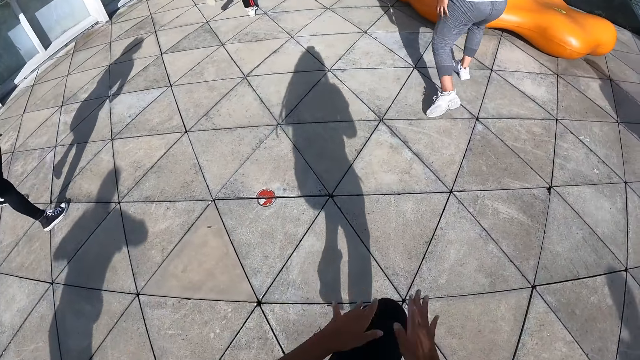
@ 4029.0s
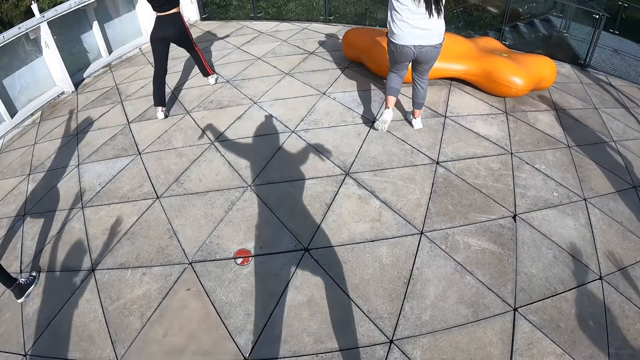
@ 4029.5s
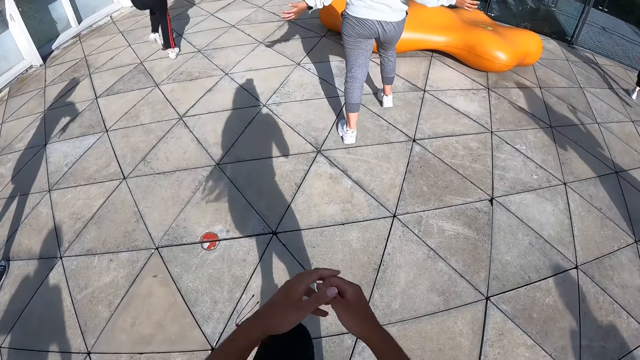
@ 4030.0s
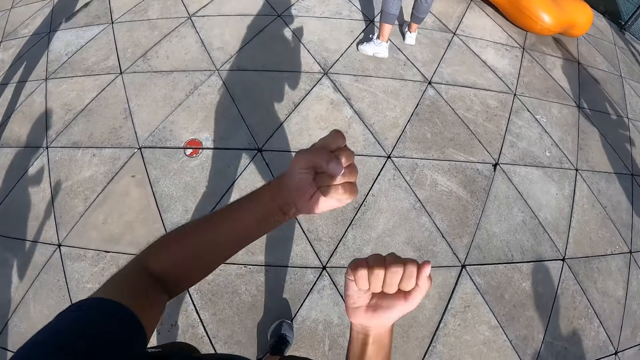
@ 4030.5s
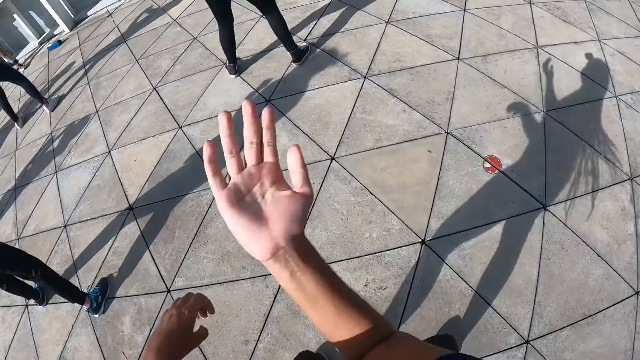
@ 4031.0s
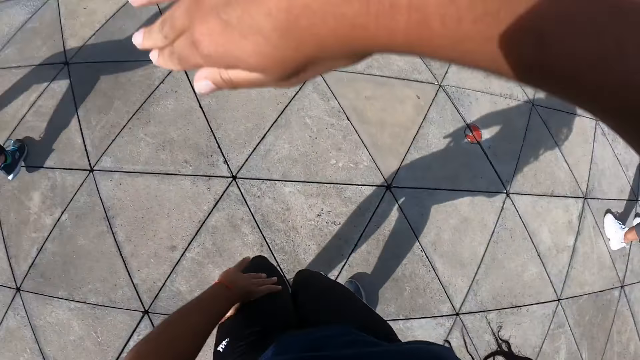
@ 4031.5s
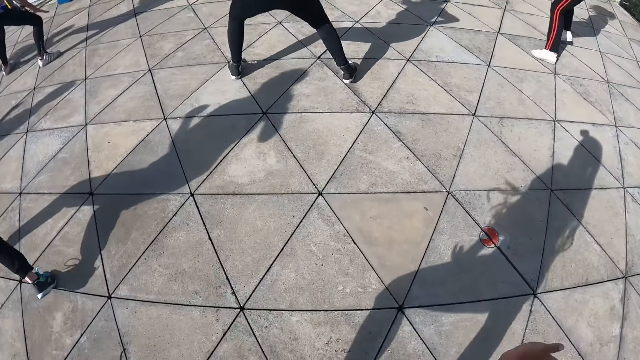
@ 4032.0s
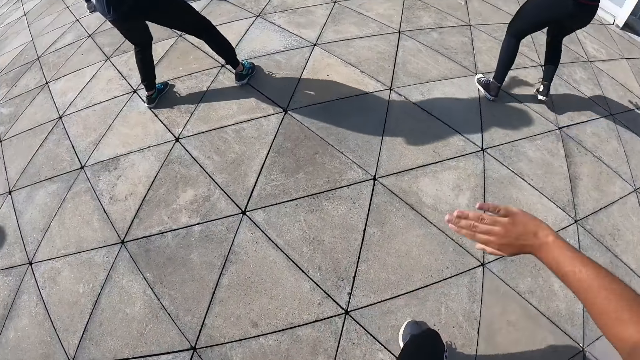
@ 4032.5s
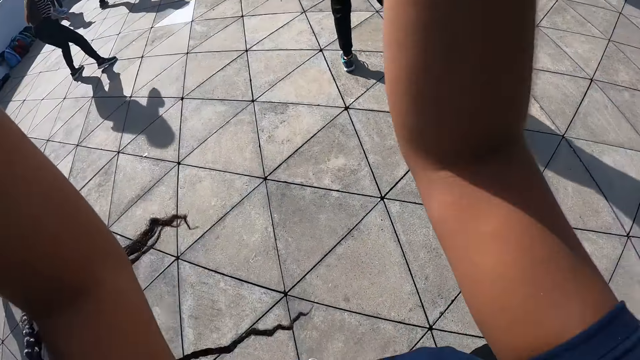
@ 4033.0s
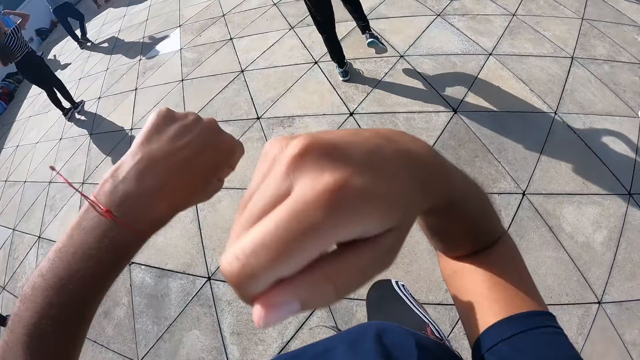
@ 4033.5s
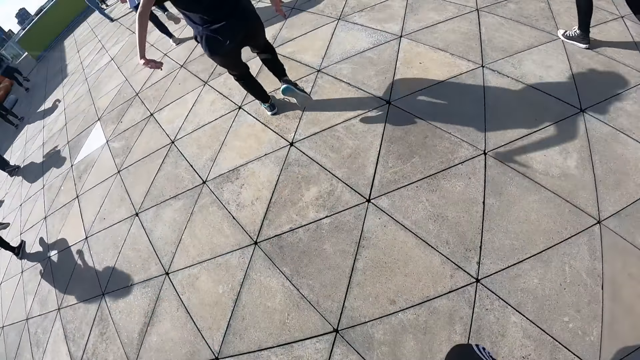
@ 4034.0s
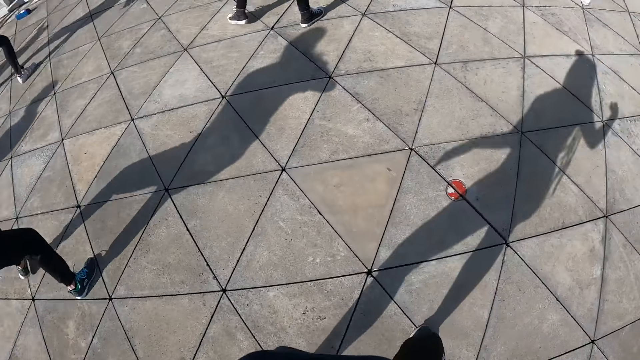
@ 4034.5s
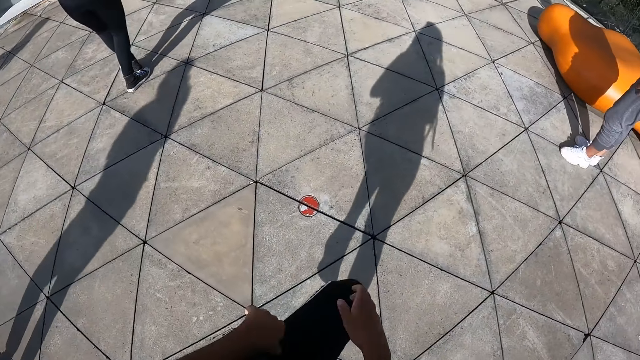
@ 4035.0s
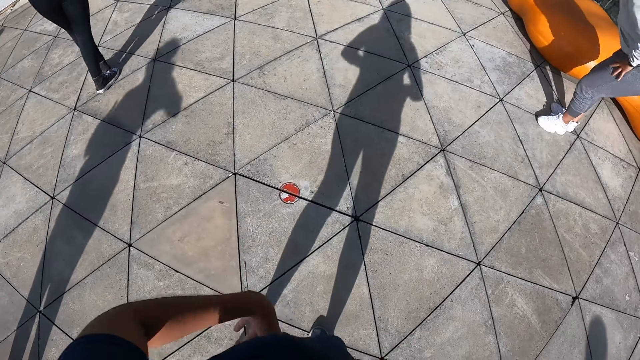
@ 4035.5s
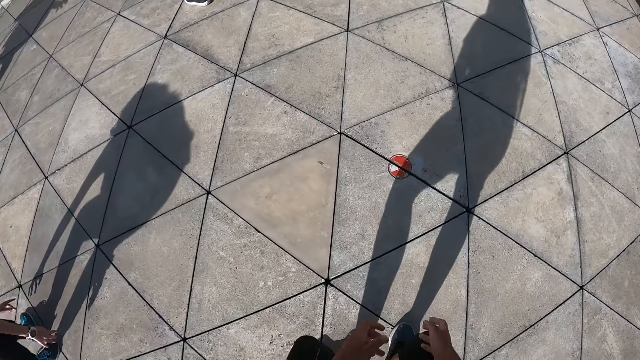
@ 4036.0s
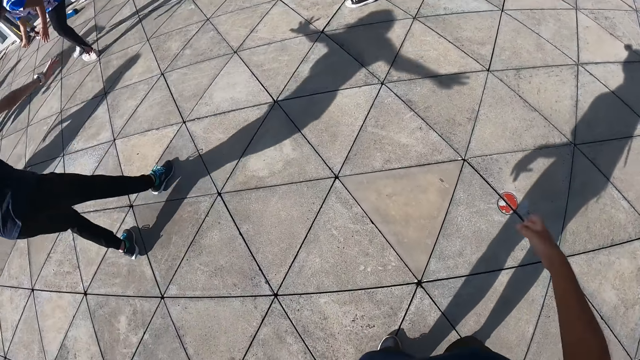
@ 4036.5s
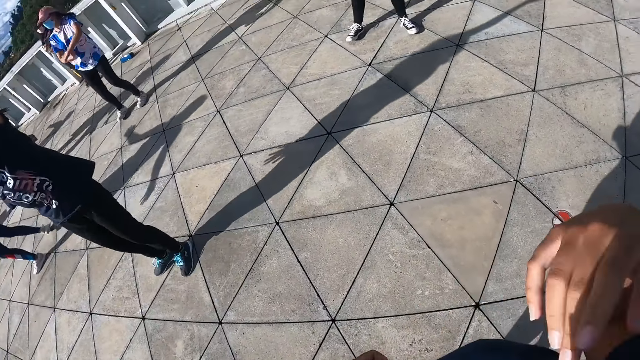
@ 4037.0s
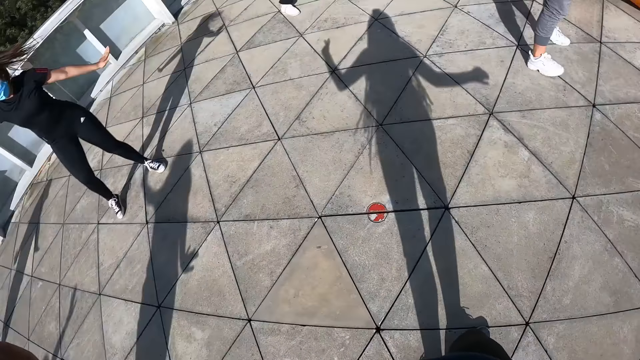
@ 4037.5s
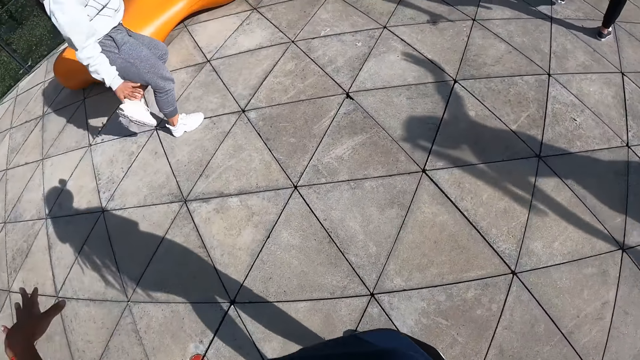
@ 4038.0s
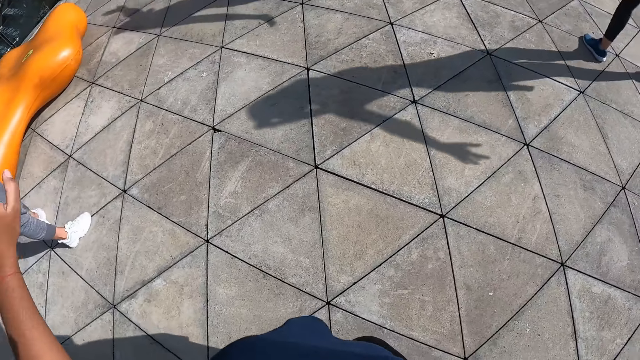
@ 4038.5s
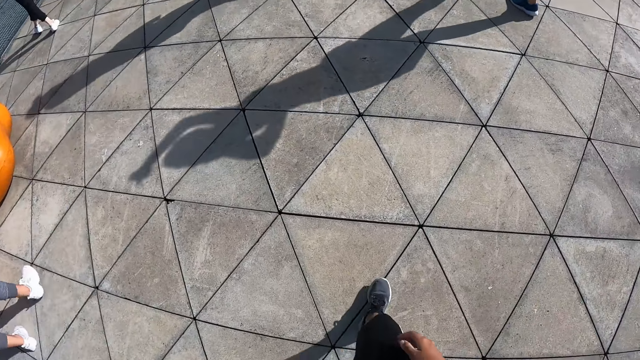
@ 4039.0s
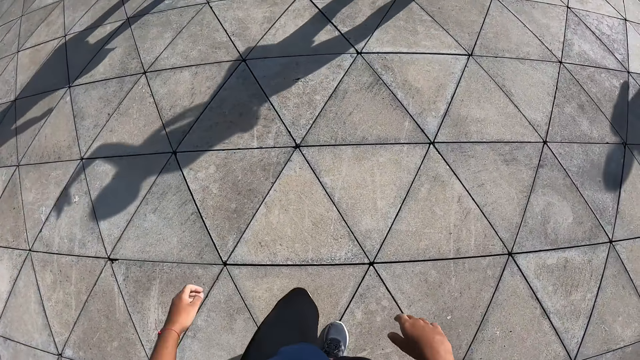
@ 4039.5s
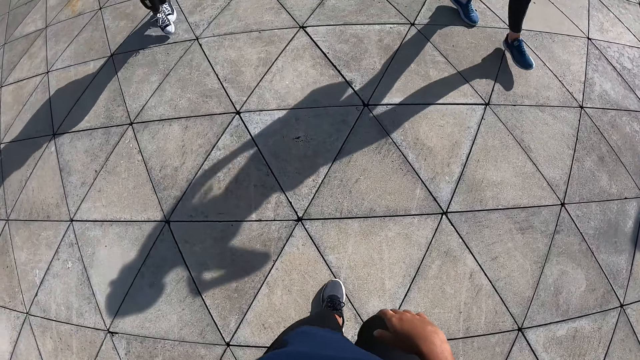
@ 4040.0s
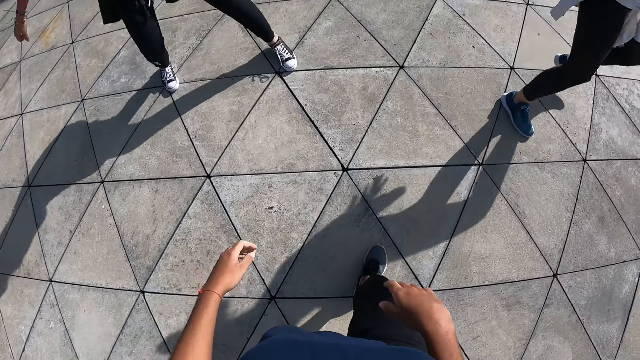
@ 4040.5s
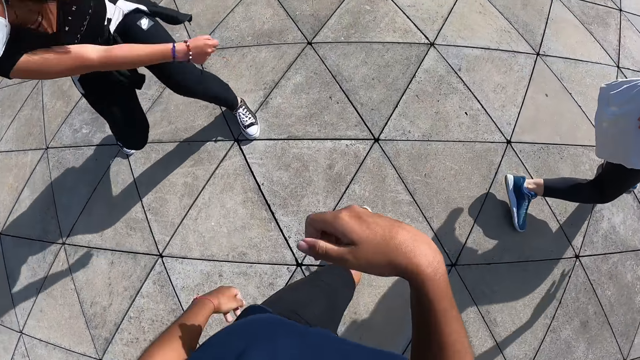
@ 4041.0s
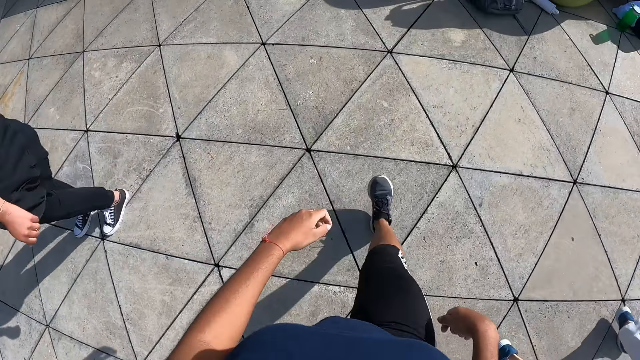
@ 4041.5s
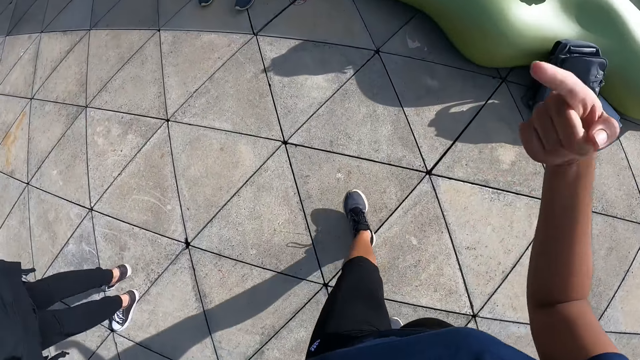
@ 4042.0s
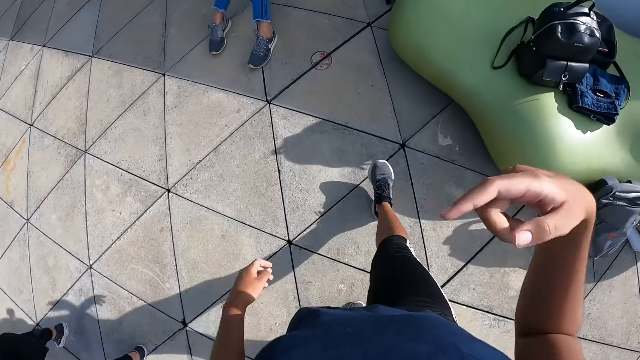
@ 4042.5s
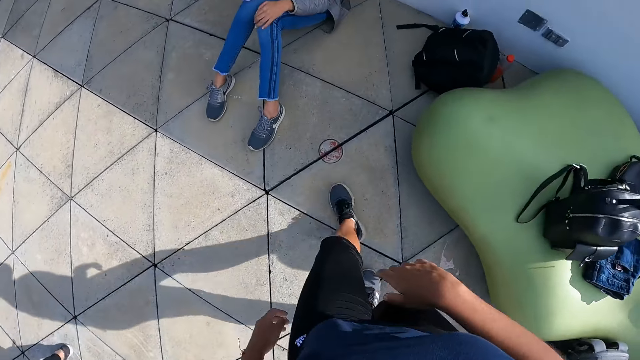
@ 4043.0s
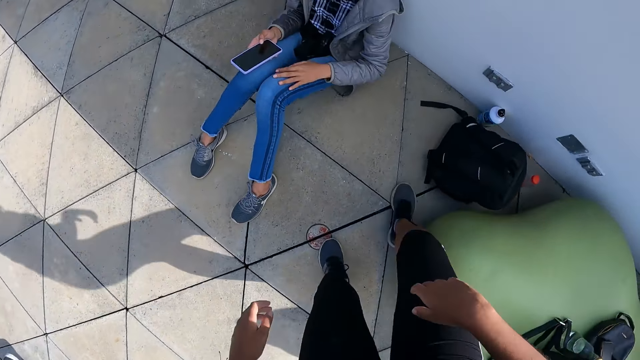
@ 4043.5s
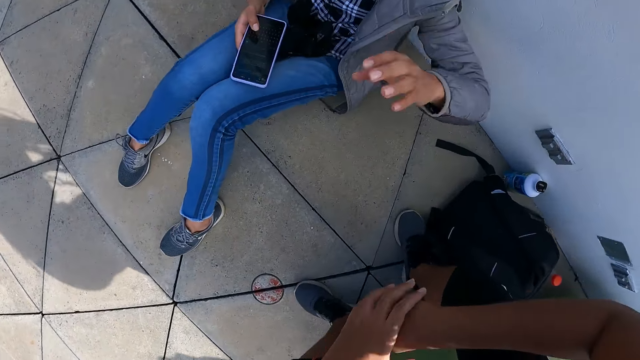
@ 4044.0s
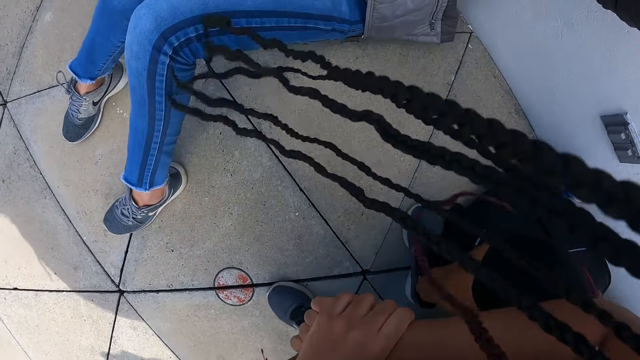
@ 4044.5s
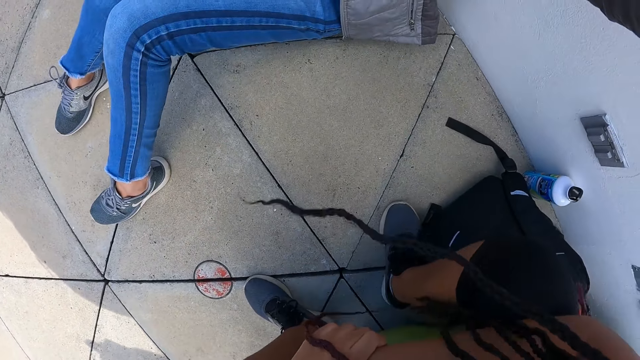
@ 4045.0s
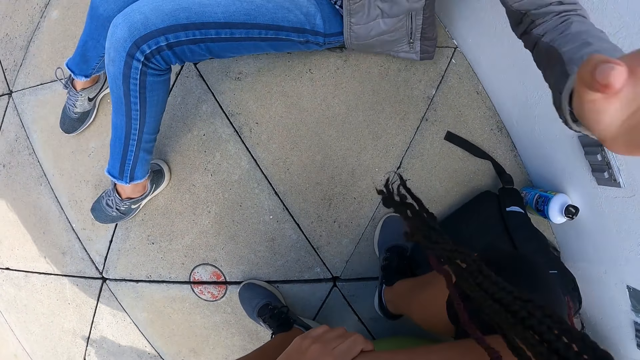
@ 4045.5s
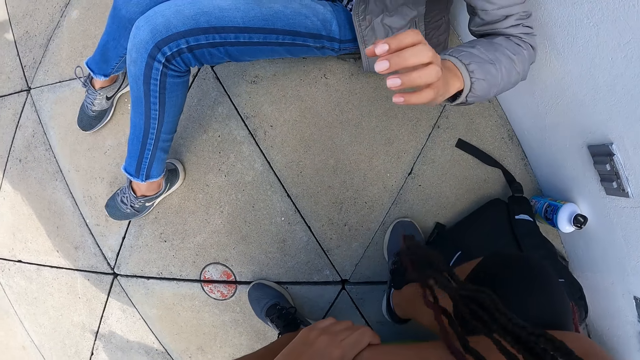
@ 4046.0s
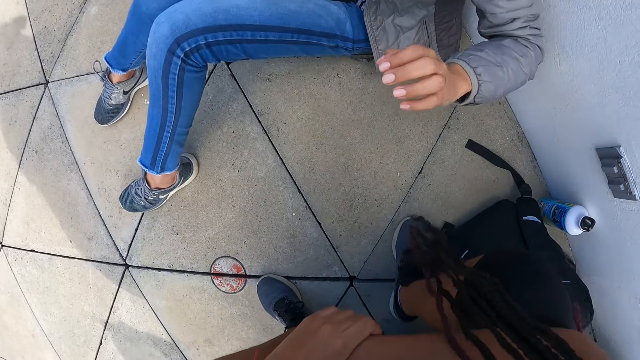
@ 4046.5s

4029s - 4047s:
A woman dances. Another woman dances. The camera wearer walks on the compound to a wall. She points at the face. She moves her right hand. She walks on the compound. She sits beside another woman. The woman holds a phone. The woman raises her left hand towards the camera wearer. The camera wearer bends and interacts with the woman.
